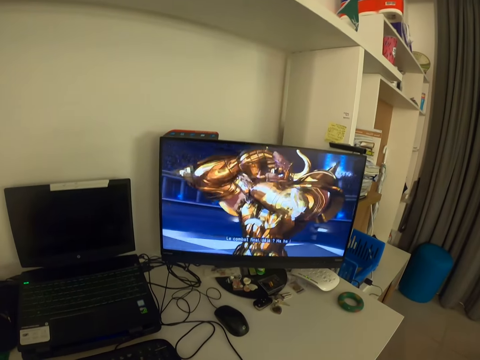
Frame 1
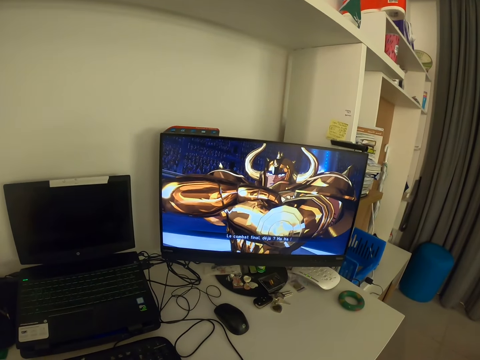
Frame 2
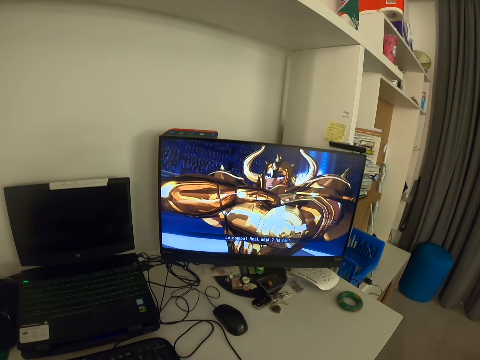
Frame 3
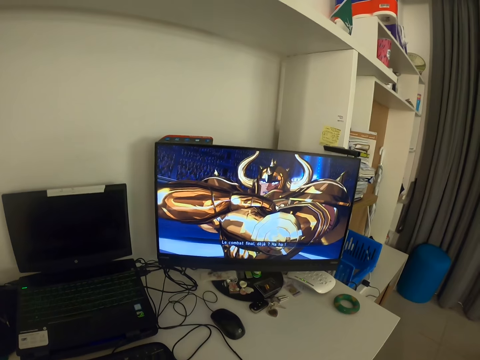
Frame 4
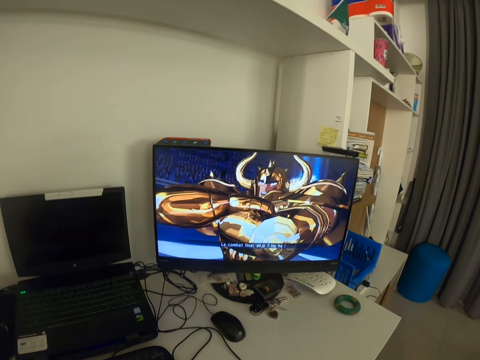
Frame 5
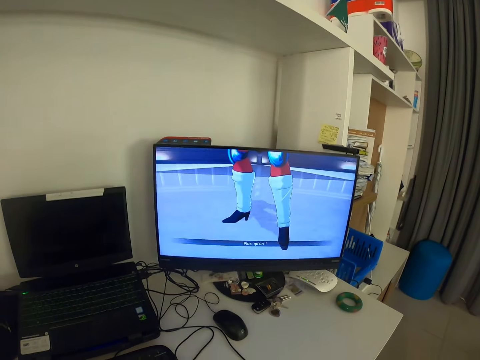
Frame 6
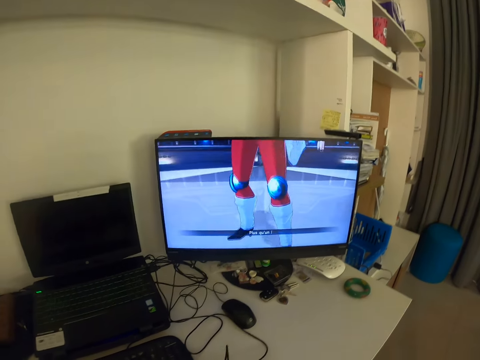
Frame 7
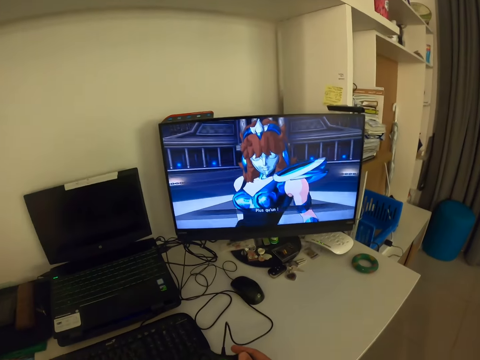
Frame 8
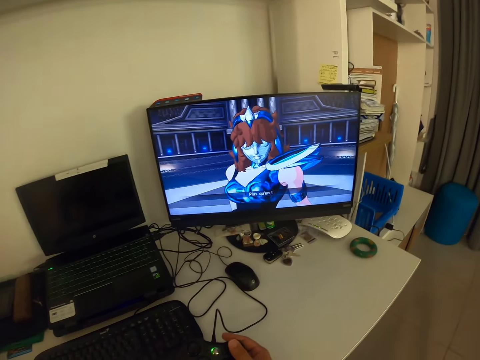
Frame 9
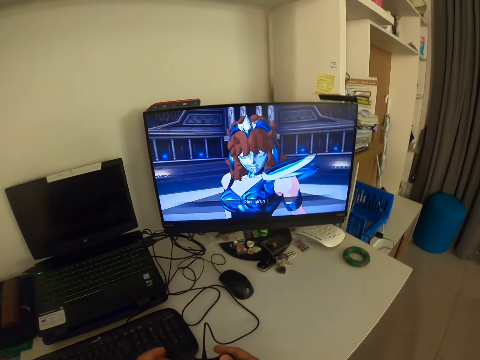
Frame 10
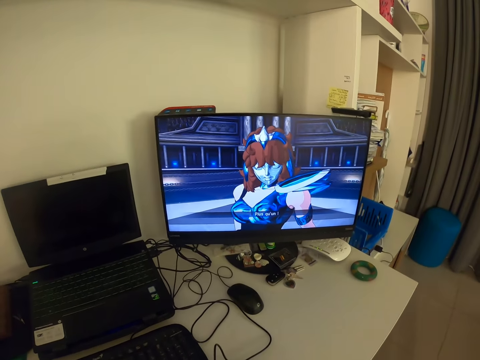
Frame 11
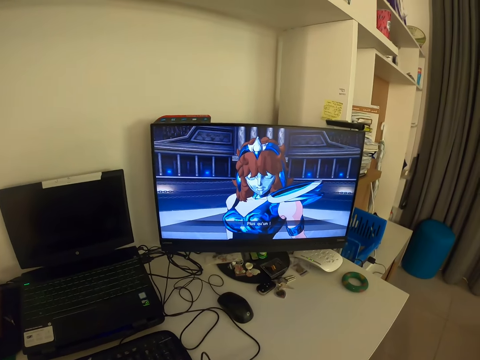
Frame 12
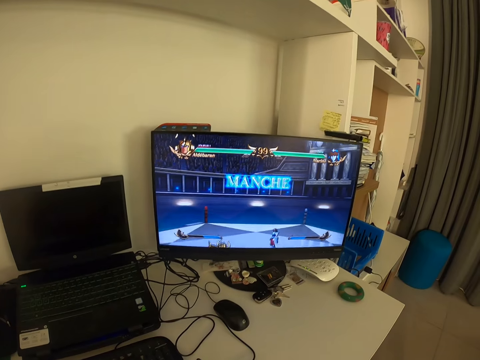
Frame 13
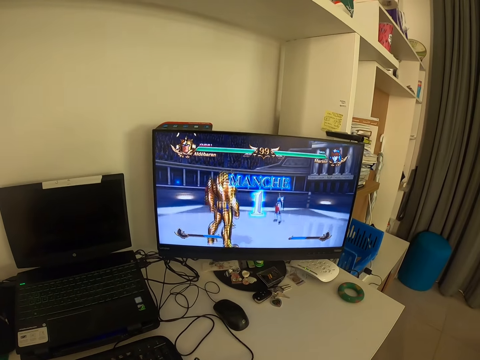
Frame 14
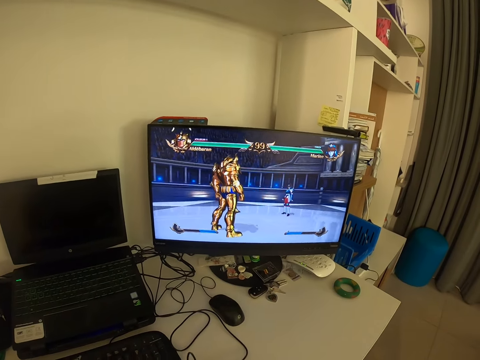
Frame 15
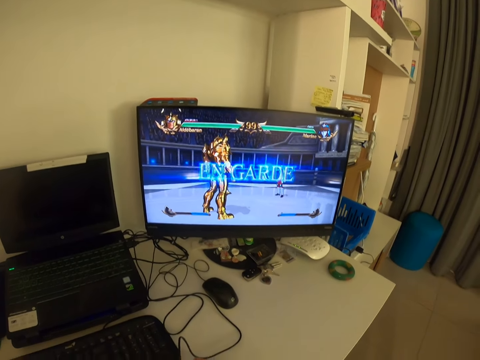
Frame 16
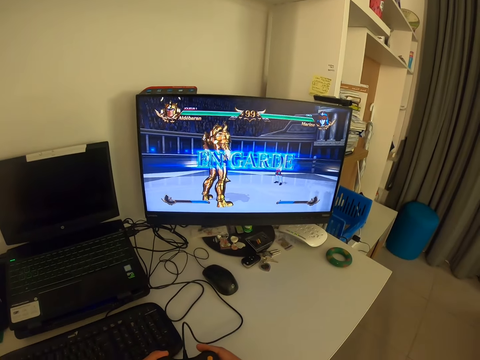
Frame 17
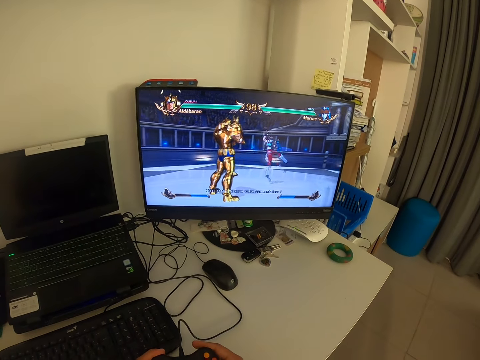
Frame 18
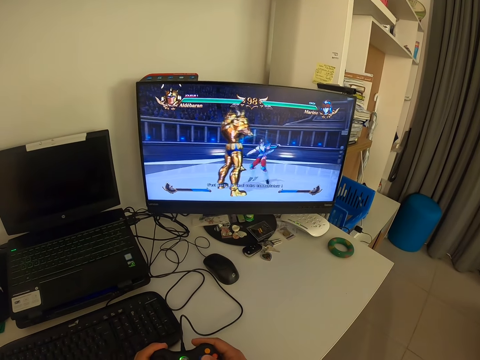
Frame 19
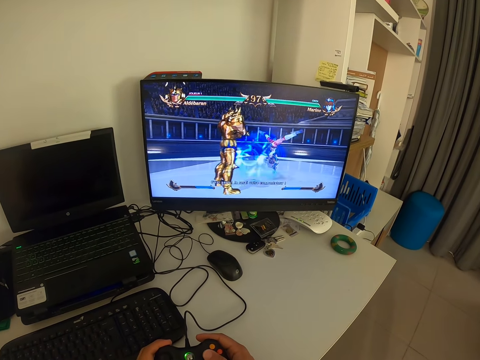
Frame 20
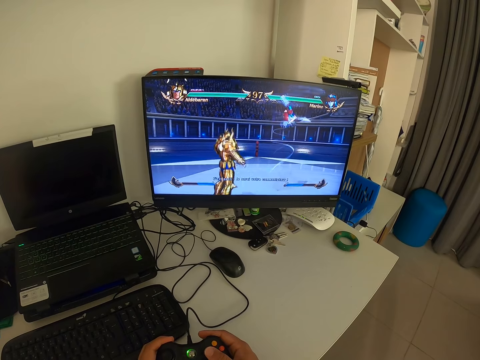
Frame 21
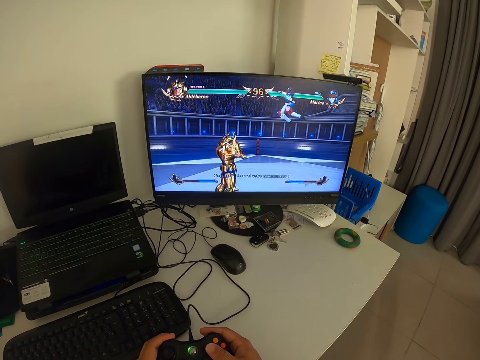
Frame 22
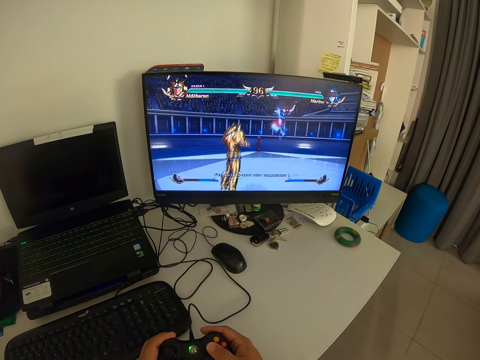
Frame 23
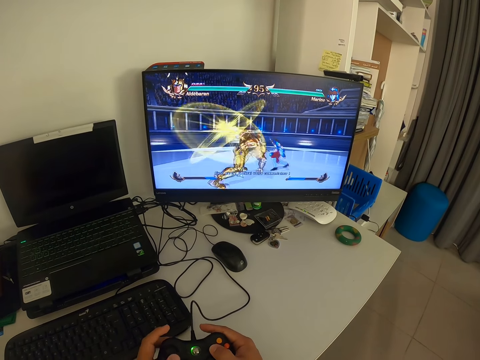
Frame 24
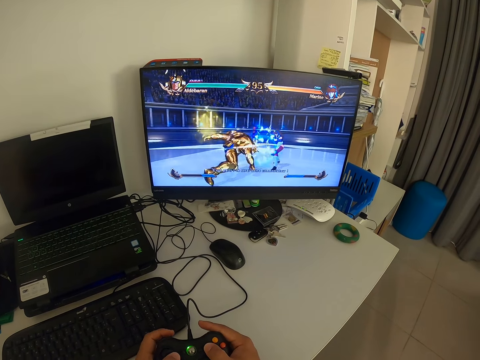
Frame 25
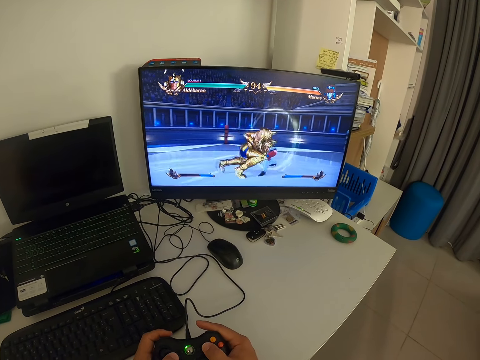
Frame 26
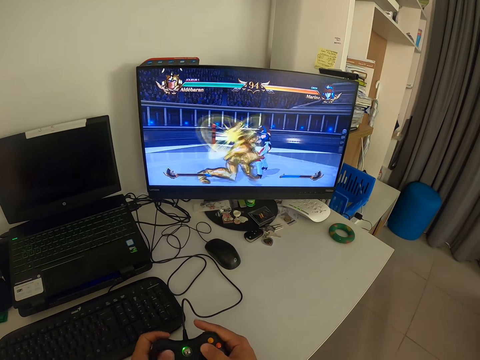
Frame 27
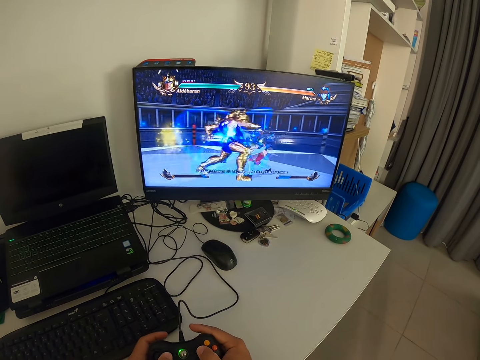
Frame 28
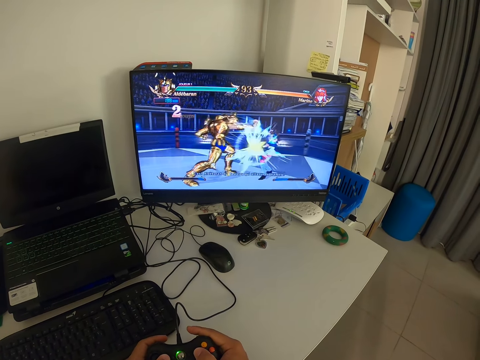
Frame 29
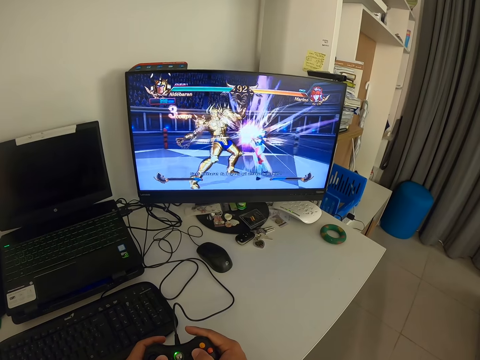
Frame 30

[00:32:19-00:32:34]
The camera wearer holds a gamepad with his left hand. He looks at the monitor. He presses the gamepad. He plays the game with the video game controller.

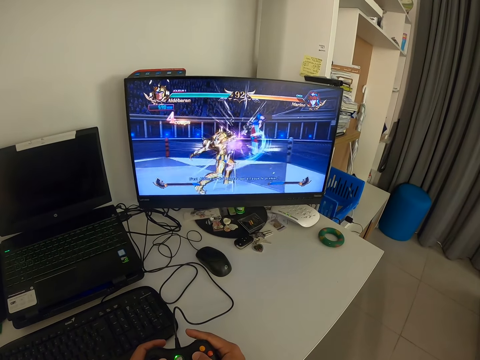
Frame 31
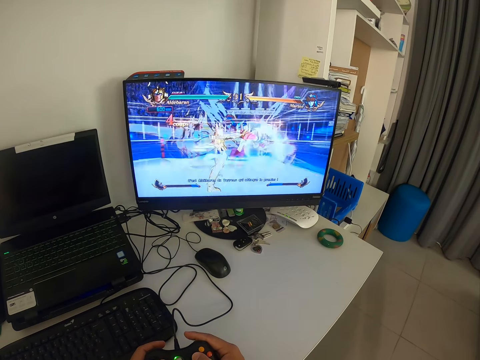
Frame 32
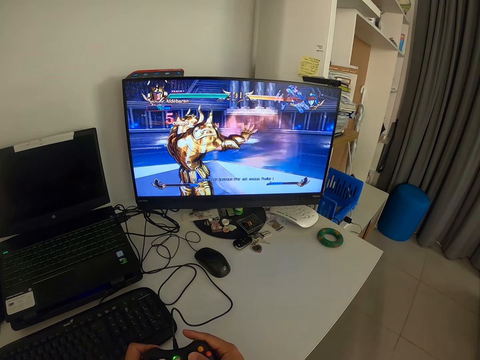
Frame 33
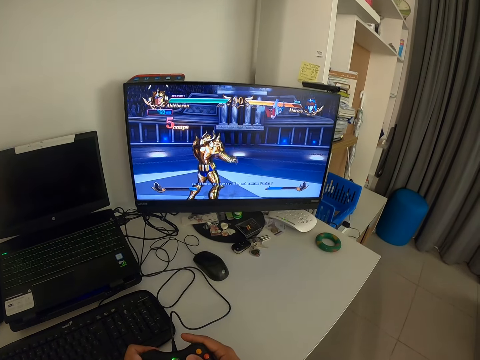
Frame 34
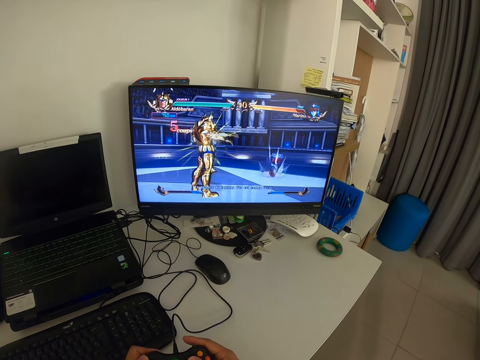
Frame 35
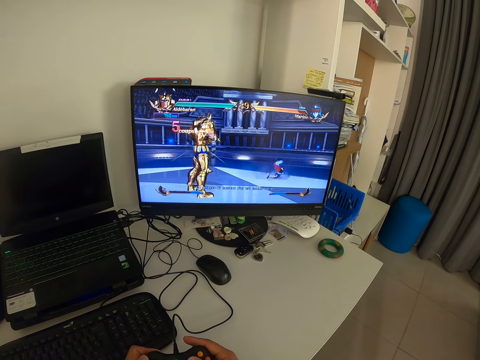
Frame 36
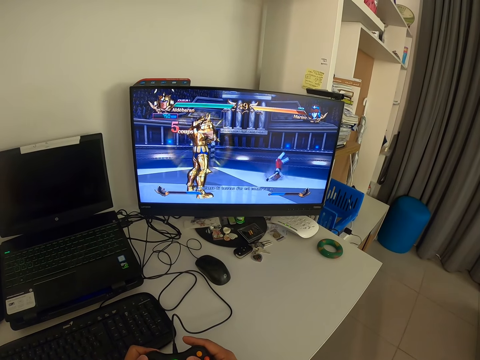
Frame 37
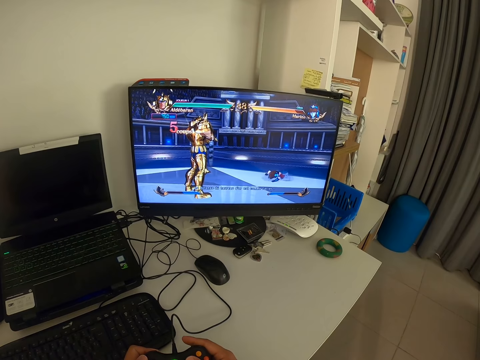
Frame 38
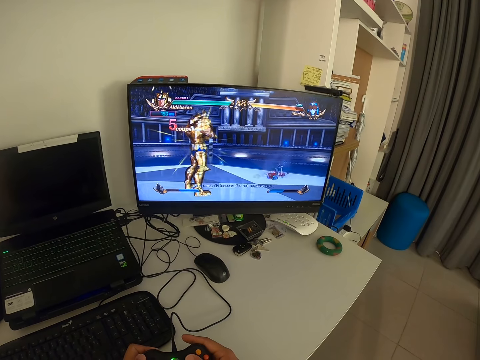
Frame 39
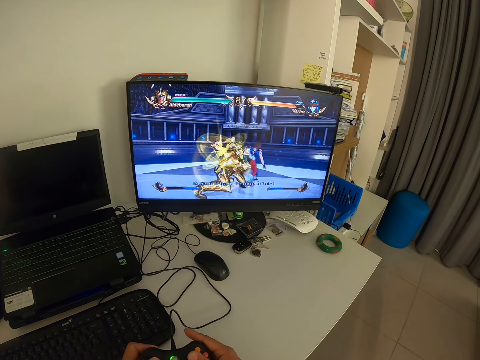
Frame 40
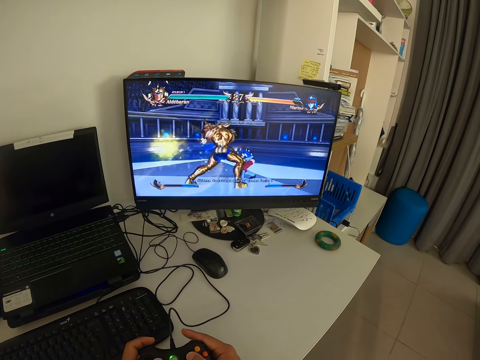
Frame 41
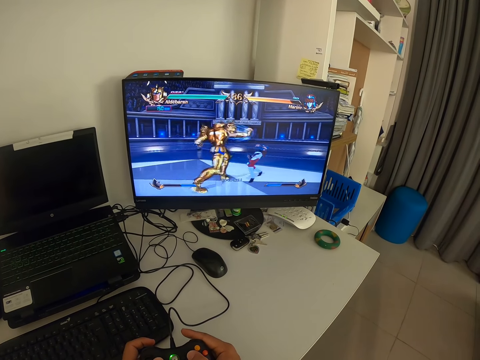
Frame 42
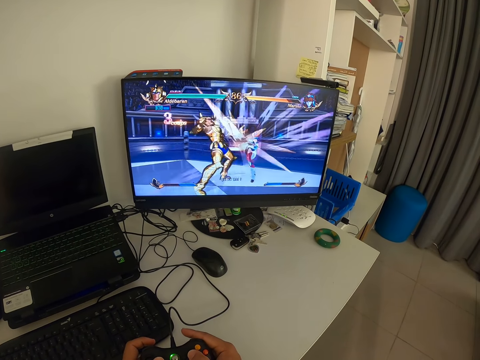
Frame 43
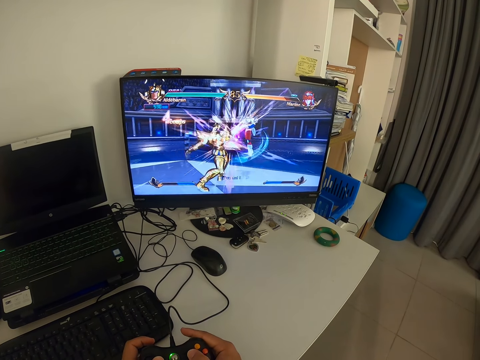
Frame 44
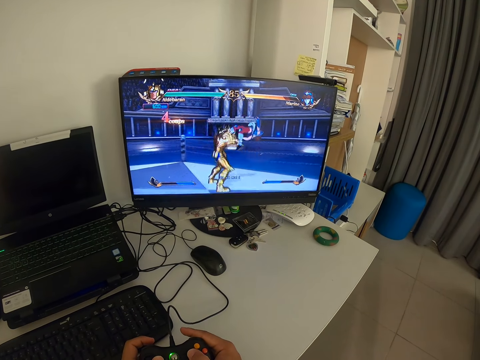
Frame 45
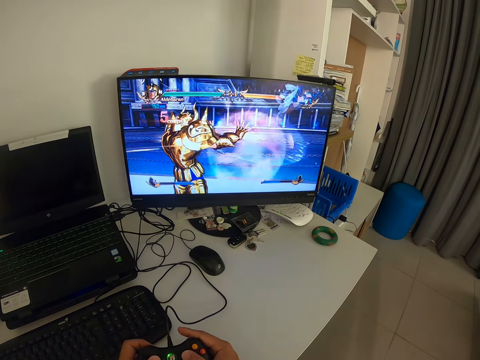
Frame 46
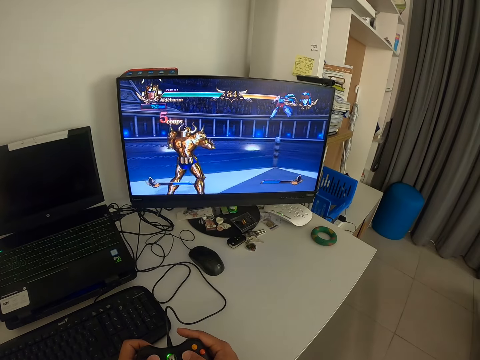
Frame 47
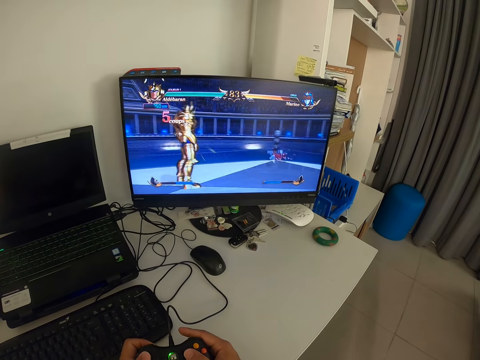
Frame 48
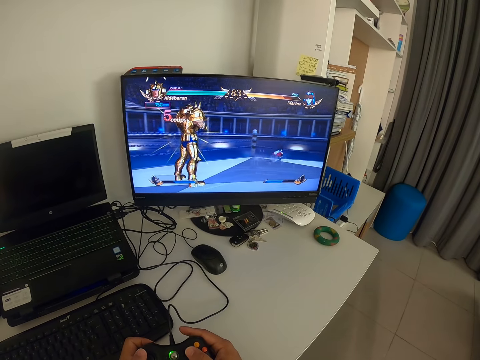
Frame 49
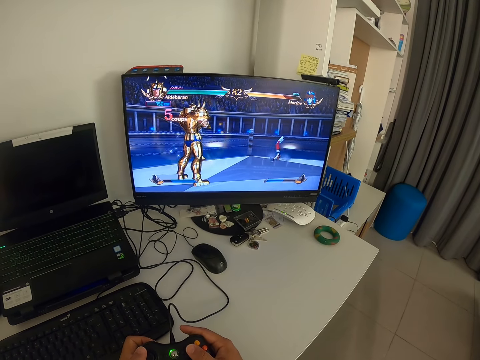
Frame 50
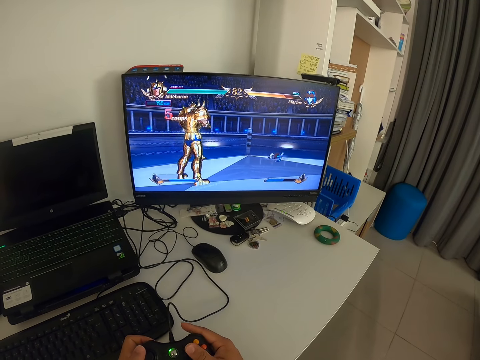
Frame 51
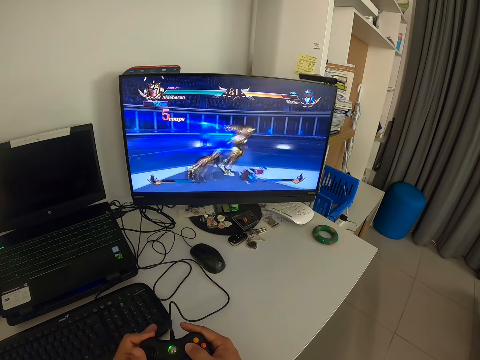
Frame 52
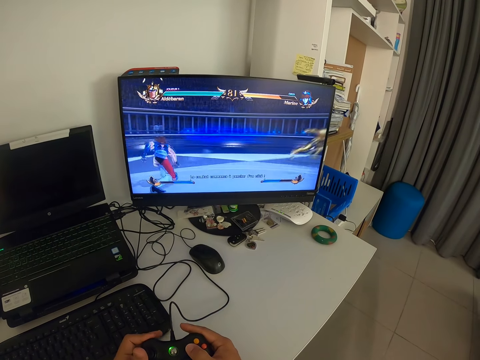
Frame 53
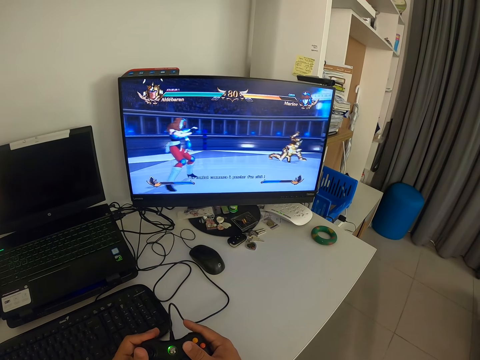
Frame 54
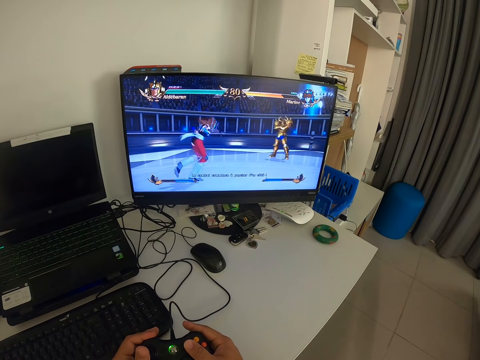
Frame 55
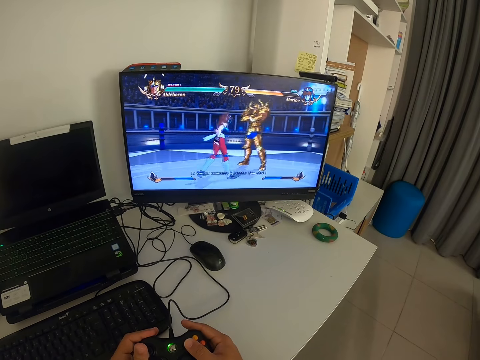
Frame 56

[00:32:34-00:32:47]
The camera wearer looks at the monitor. They press the gamepad. They look at the monitor.
